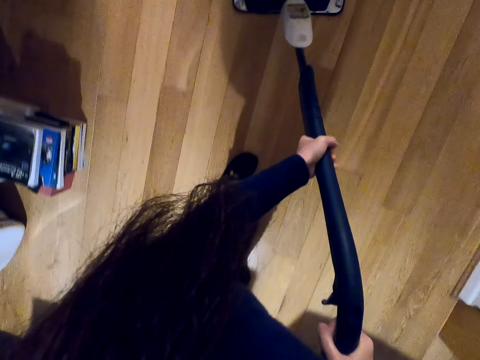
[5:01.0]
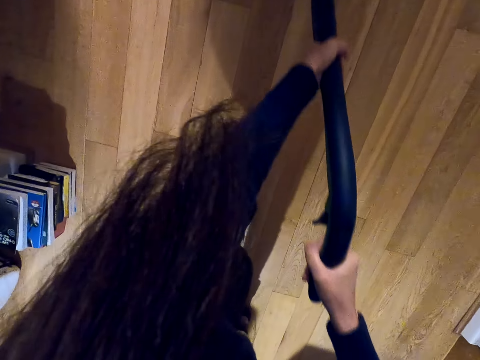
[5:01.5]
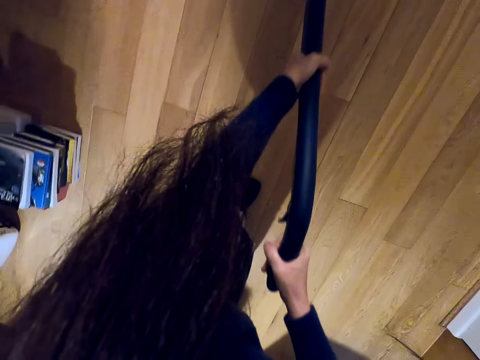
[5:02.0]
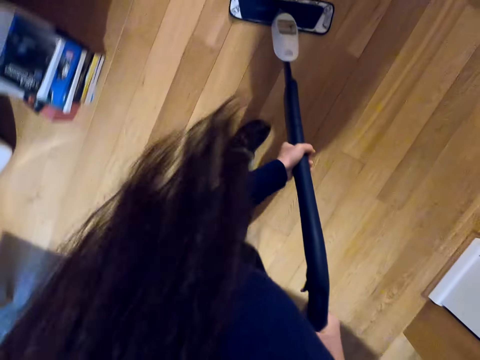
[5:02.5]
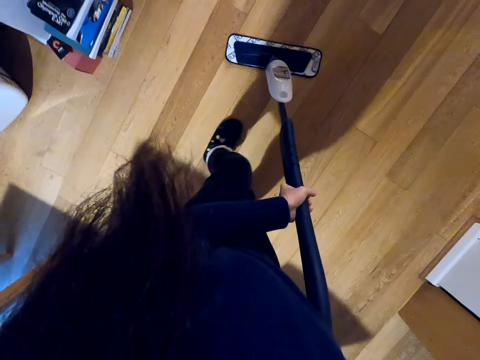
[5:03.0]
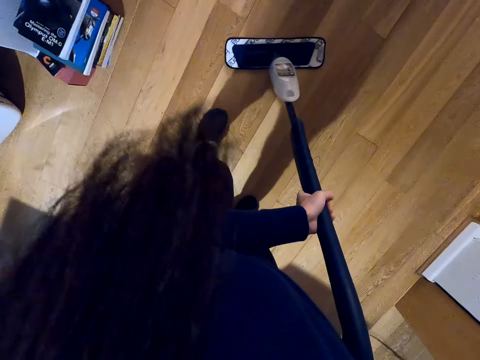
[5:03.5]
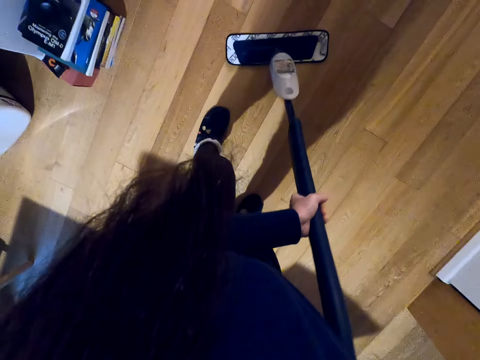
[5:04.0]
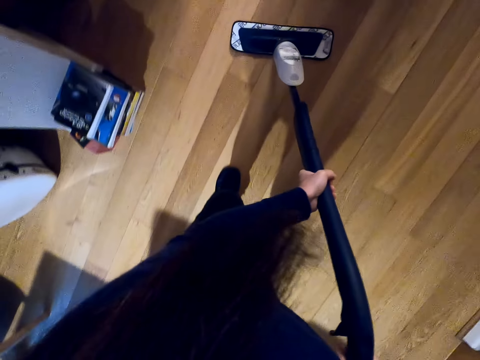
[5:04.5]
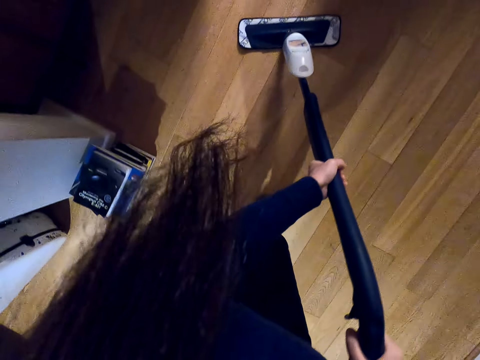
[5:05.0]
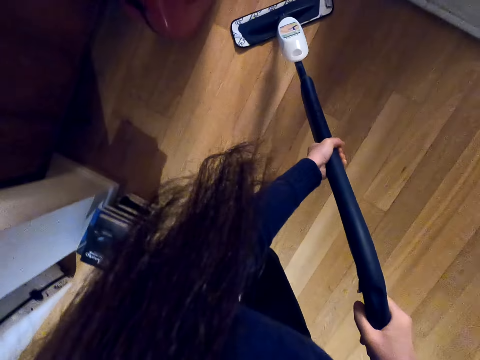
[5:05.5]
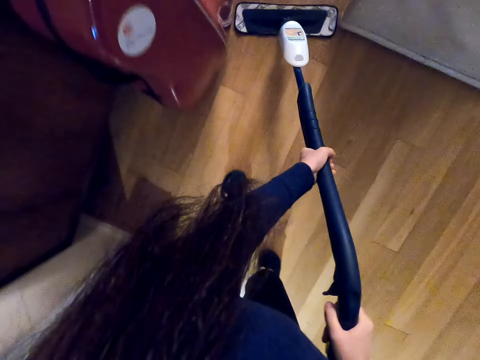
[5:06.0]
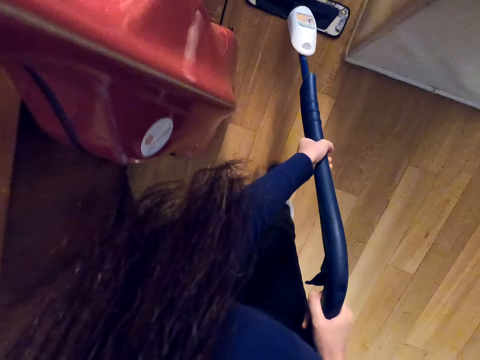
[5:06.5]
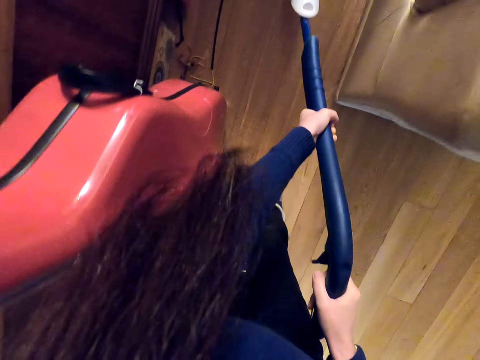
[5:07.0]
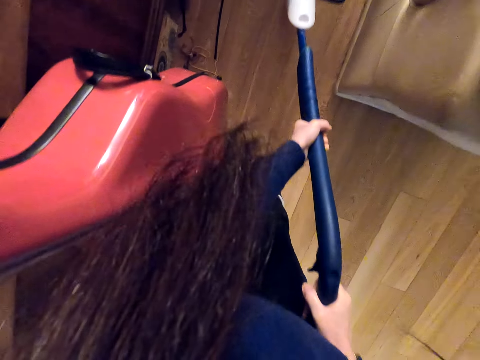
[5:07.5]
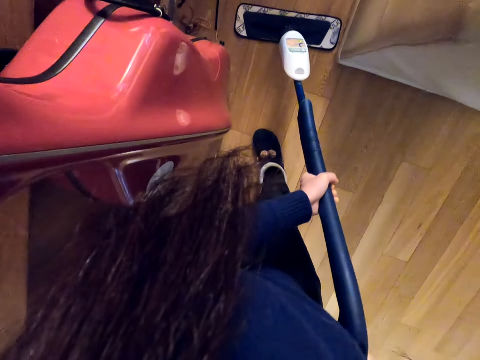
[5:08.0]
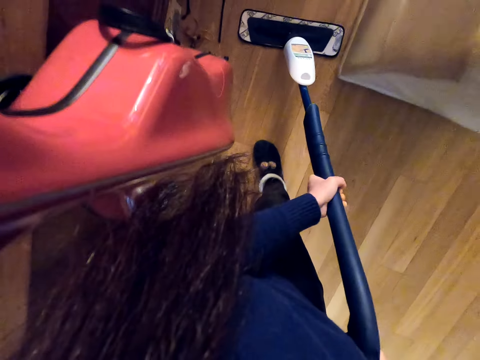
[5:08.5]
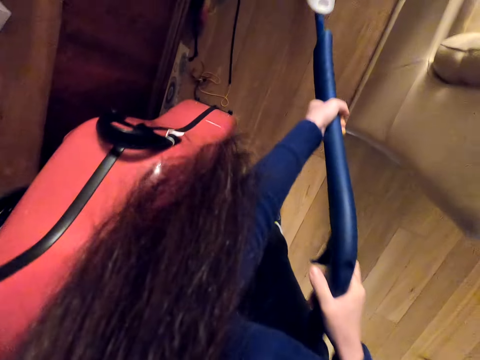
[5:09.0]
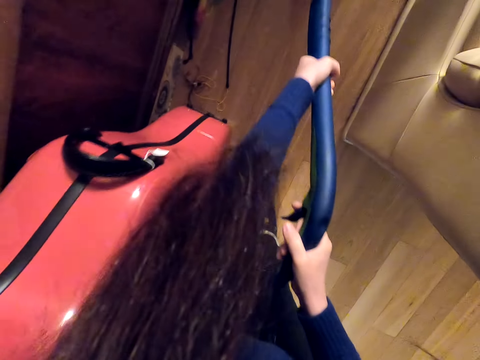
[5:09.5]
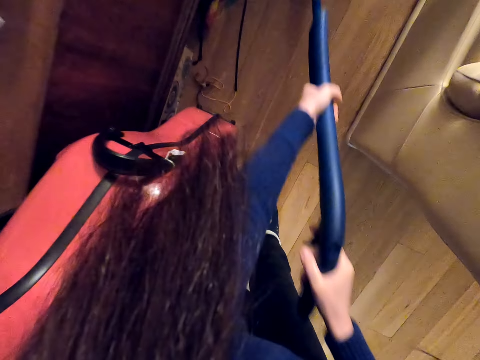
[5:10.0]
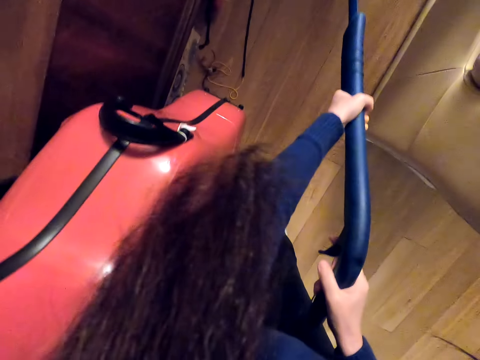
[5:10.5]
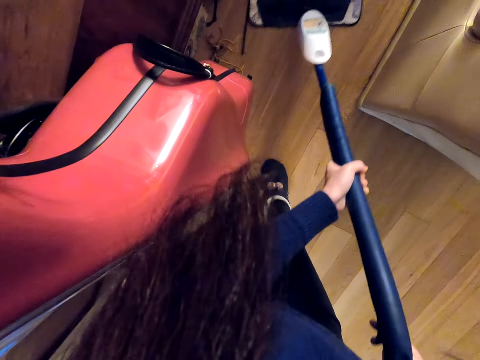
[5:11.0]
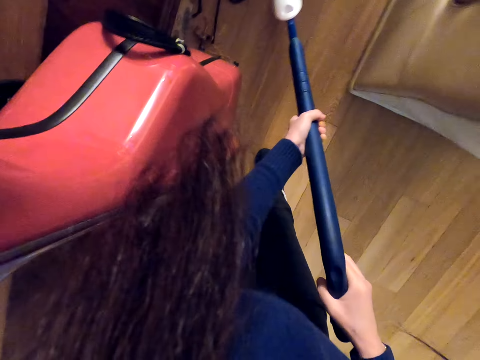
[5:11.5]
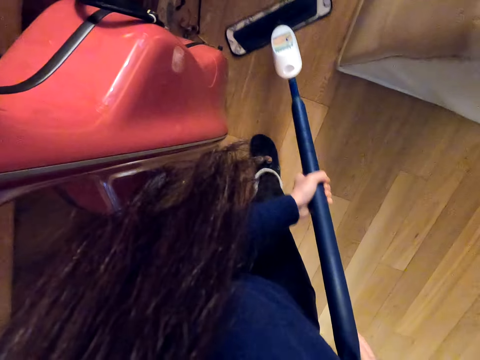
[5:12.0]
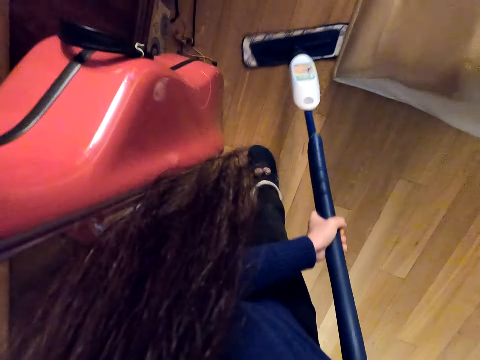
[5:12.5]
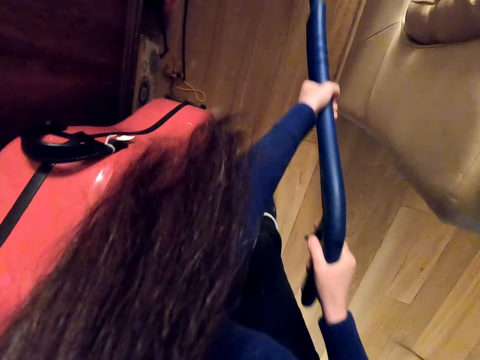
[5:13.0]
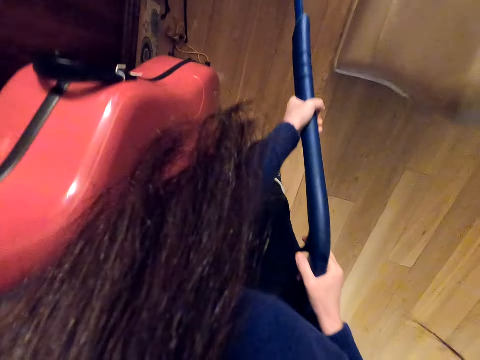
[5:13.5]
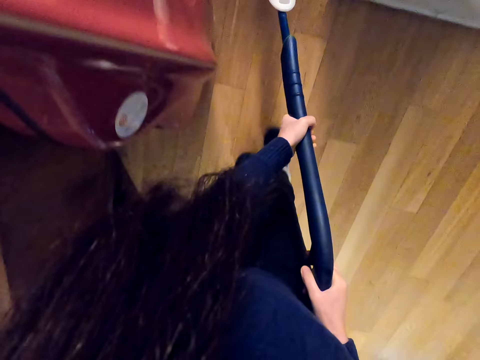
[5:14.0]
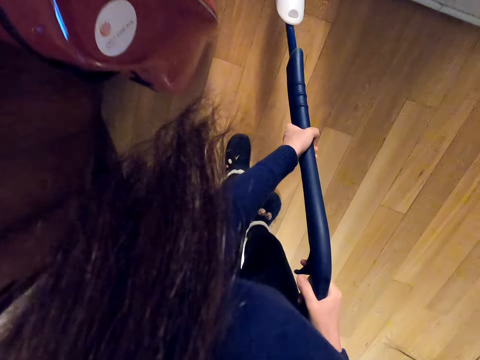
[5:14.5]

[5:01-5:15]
The camera wearer moves towards the room. She moves the vacuum cleaner with her left hand.

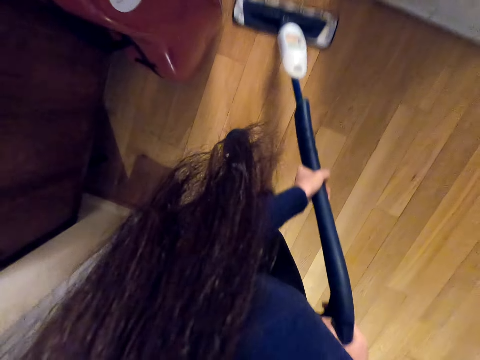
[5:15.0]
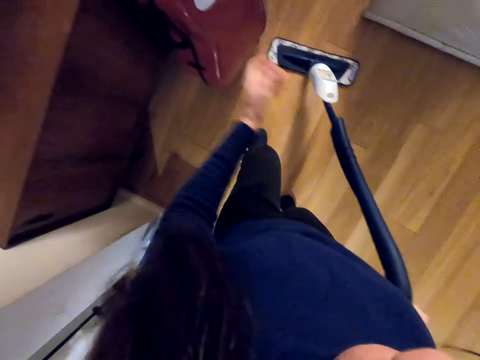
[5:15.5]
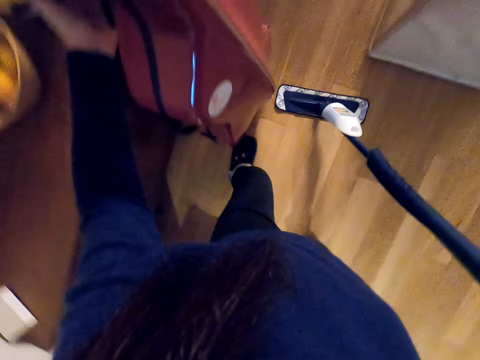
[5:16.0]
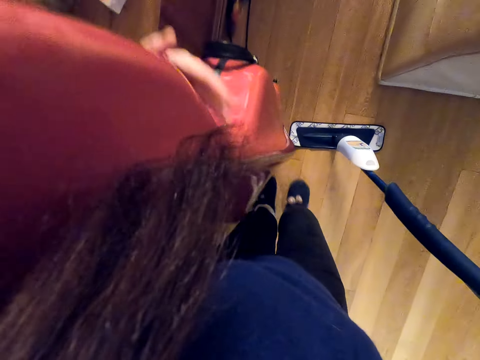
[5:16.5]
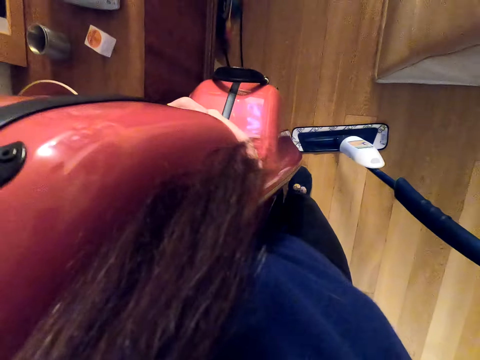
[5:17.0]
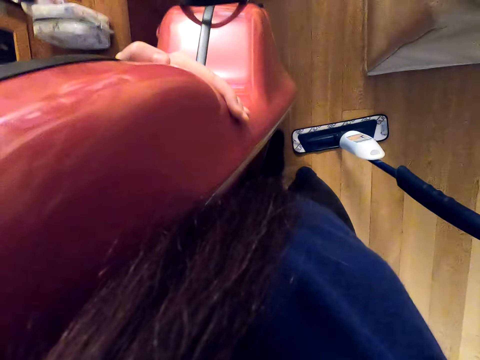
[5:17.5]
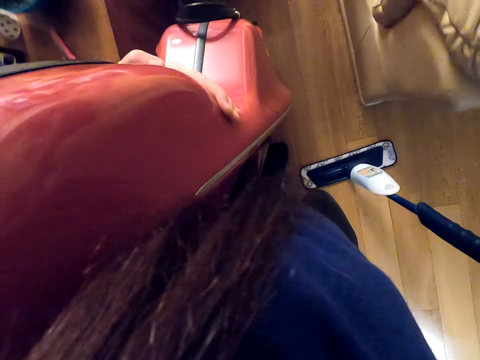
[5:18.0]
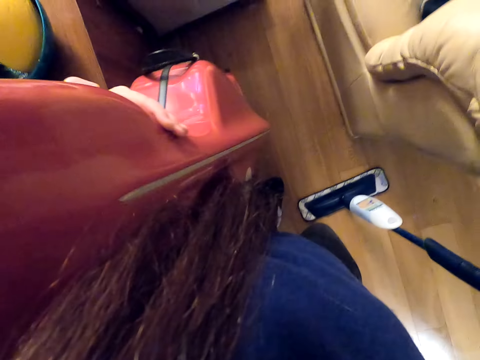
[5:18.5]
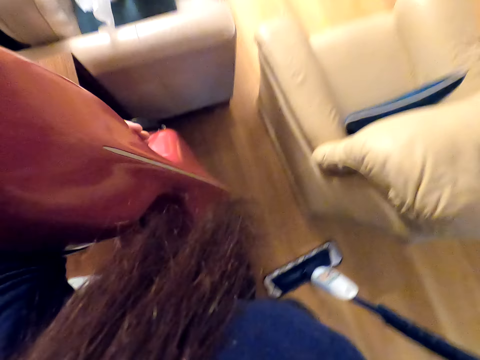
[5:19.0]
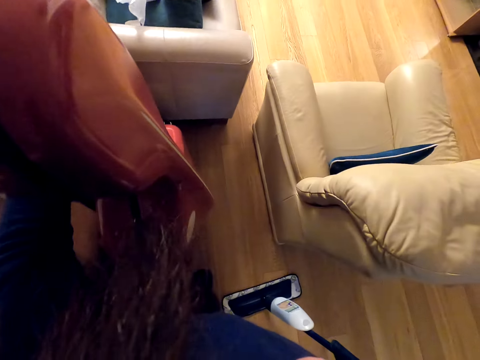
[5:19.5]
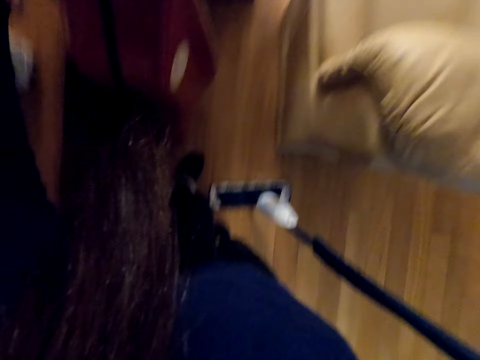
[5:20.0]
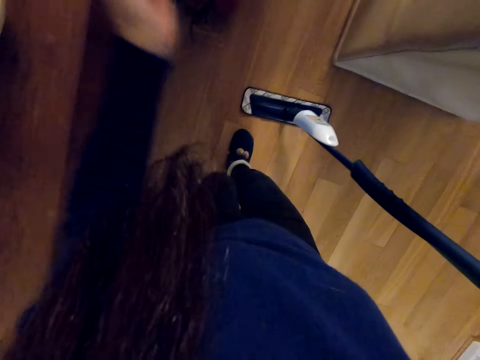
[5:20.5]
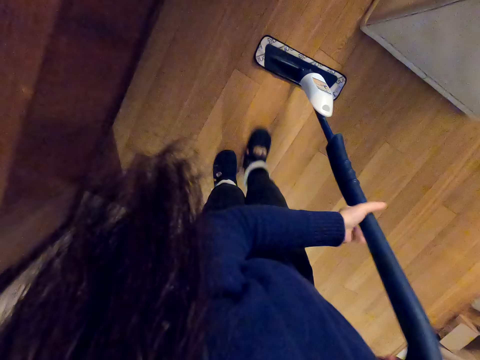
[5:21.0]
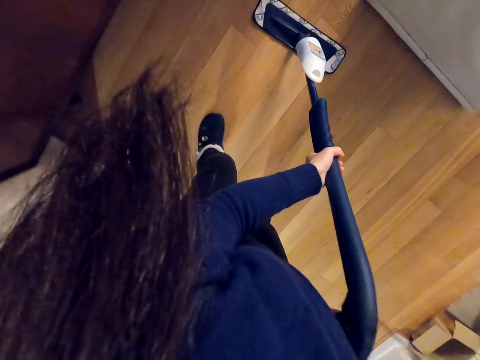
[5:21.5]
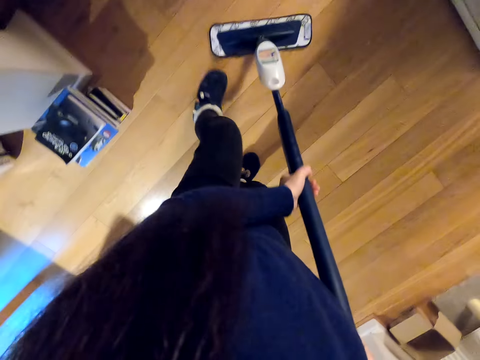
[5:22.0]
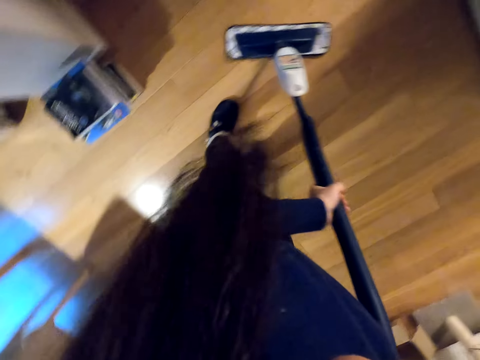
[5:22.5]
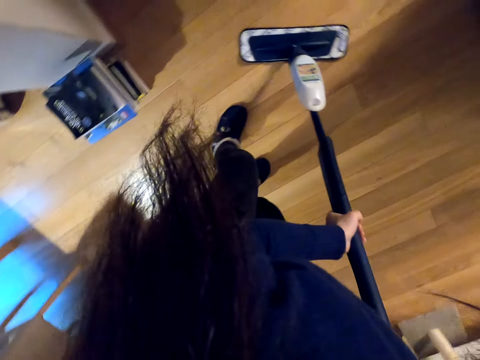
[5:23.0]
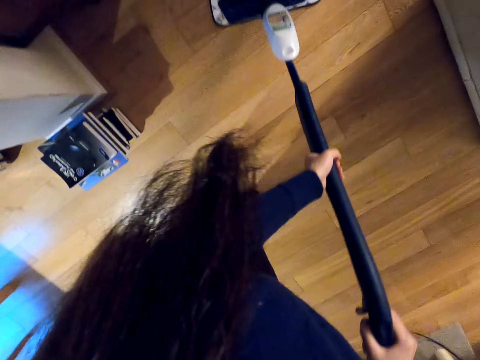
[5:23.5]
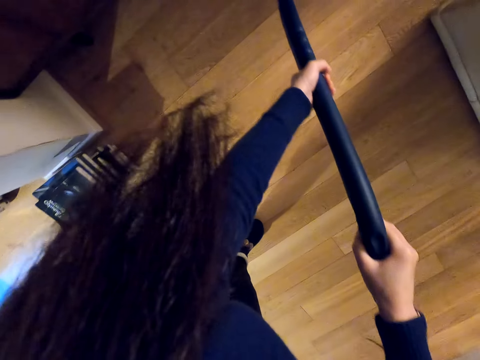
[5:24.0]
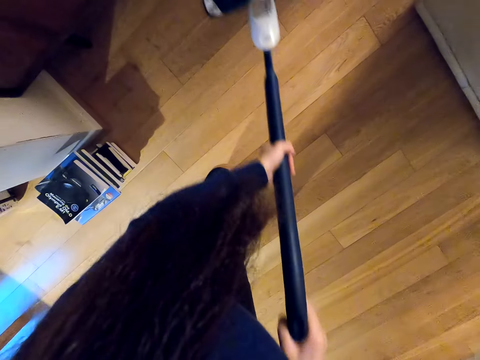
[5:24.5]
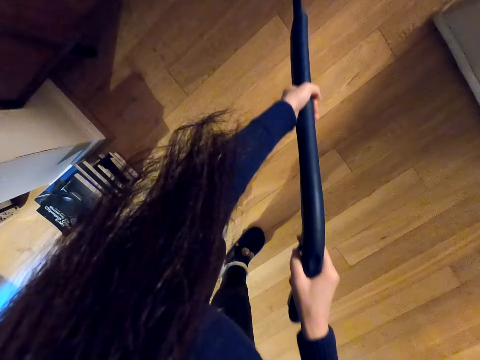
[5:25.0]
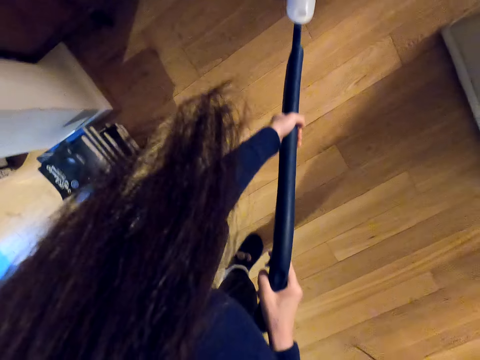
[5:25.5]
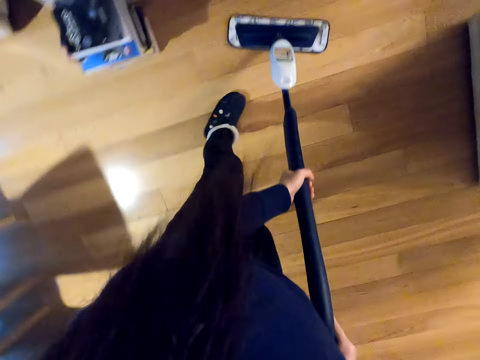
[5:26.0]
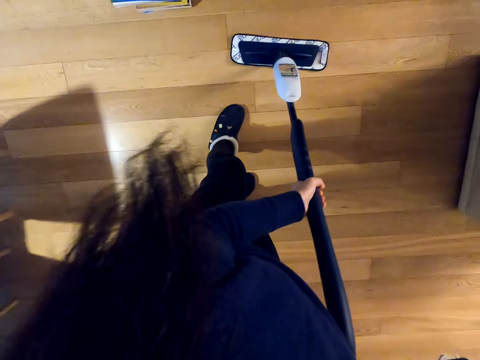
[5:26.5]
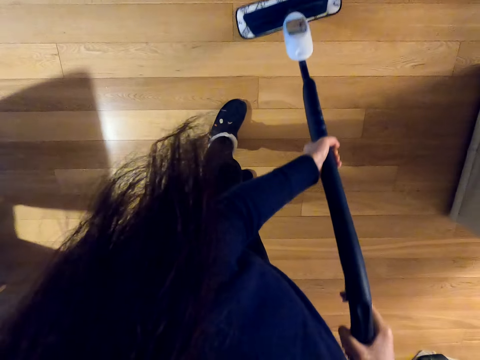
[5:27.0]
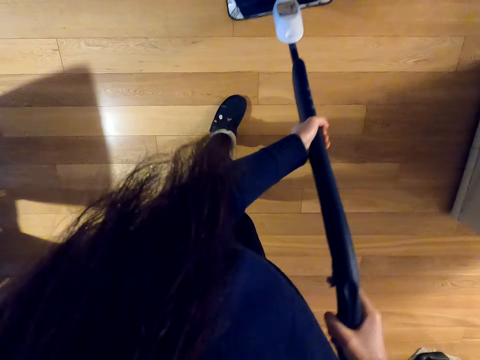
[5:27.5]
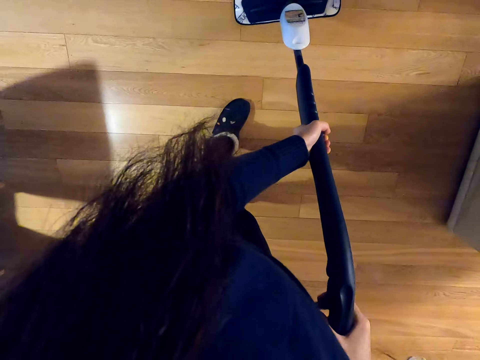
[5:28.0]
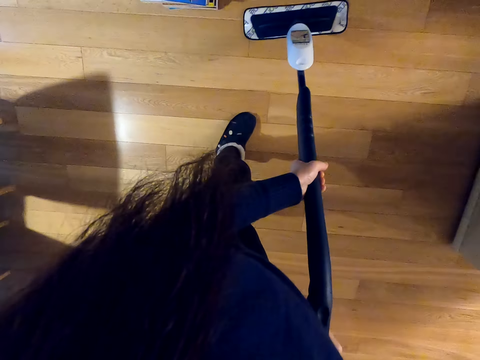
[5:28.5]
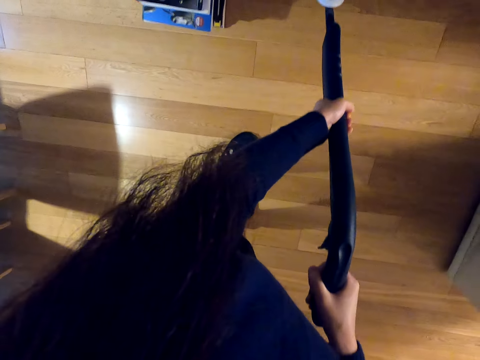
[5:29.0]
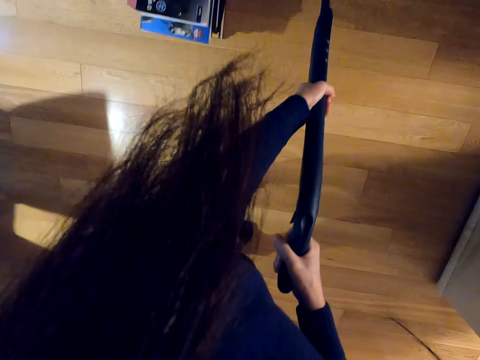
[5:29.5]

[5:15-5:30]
The camera wearer puts something aside. They mop the floor.
